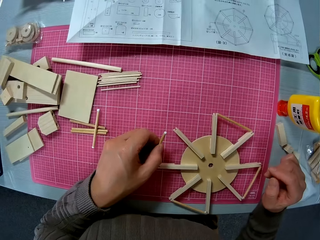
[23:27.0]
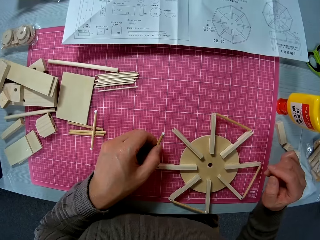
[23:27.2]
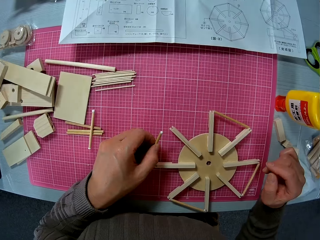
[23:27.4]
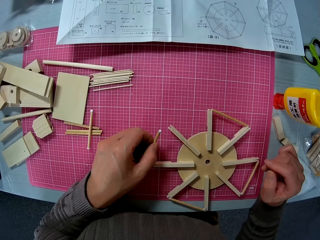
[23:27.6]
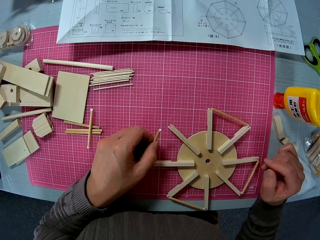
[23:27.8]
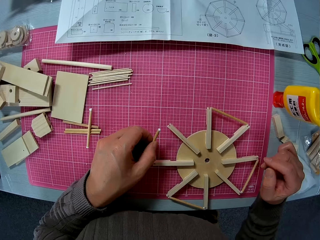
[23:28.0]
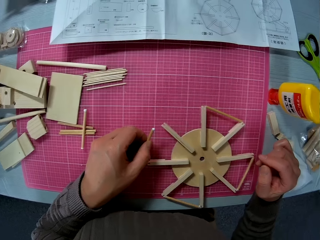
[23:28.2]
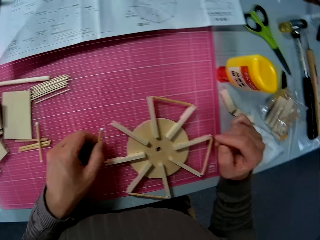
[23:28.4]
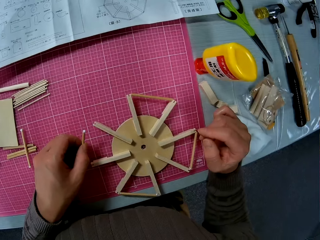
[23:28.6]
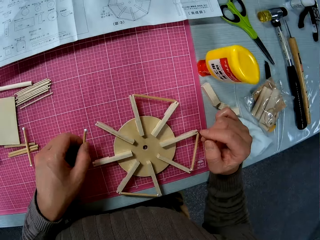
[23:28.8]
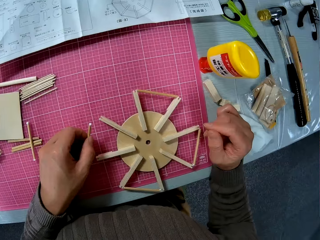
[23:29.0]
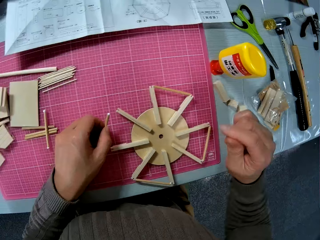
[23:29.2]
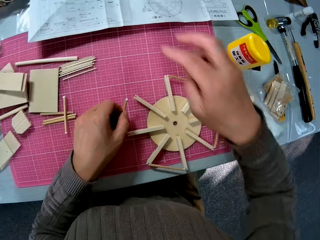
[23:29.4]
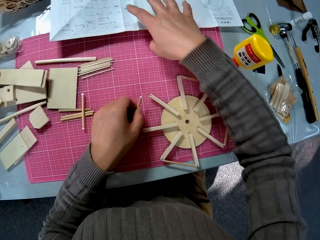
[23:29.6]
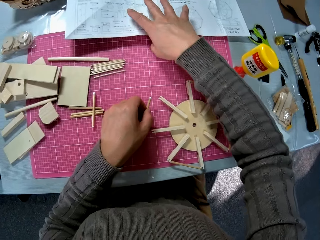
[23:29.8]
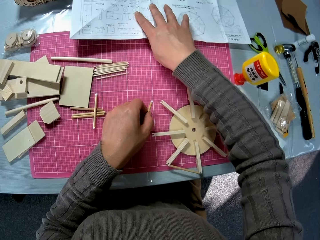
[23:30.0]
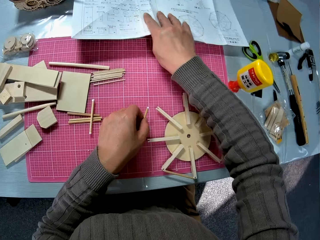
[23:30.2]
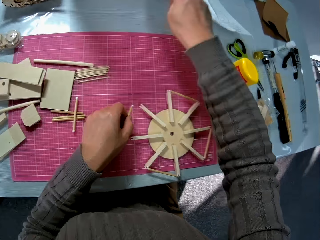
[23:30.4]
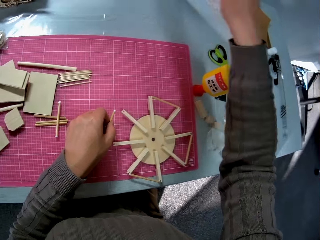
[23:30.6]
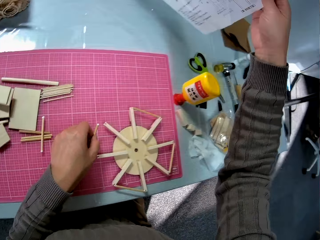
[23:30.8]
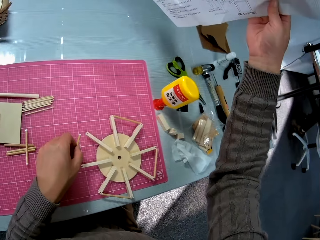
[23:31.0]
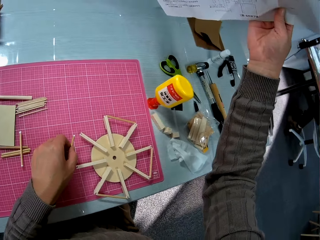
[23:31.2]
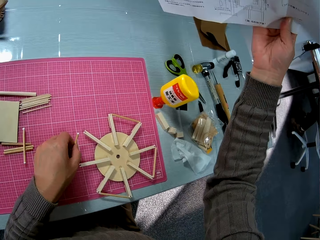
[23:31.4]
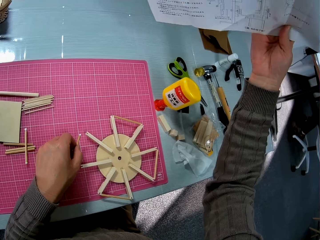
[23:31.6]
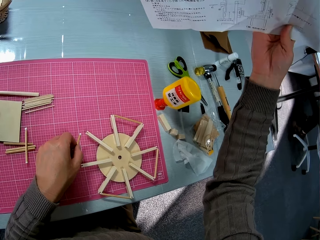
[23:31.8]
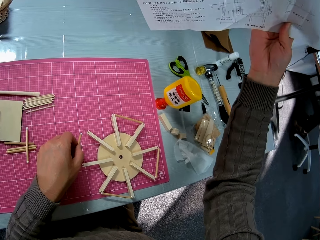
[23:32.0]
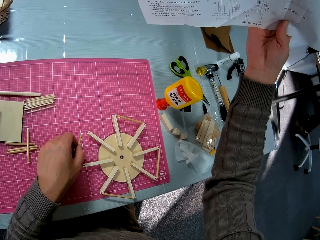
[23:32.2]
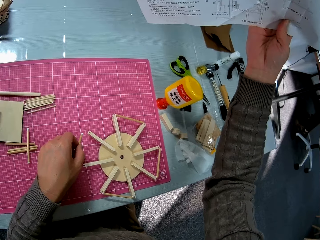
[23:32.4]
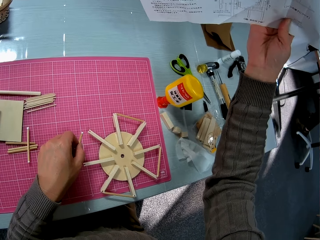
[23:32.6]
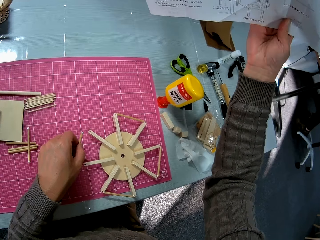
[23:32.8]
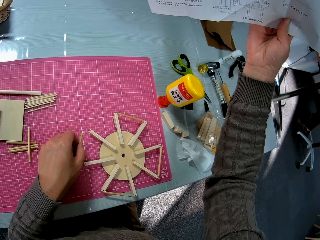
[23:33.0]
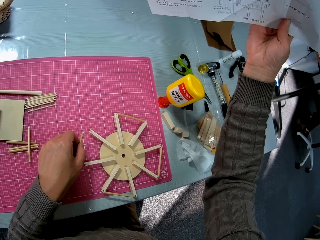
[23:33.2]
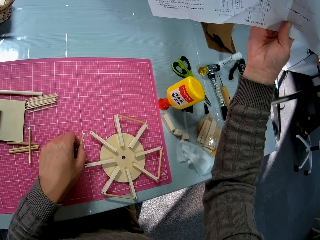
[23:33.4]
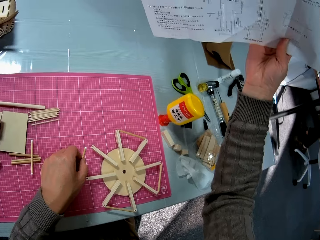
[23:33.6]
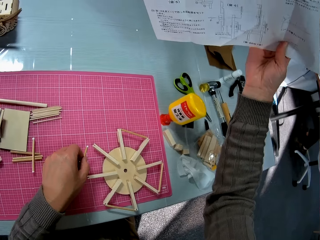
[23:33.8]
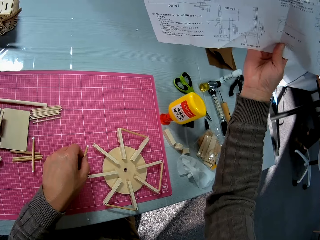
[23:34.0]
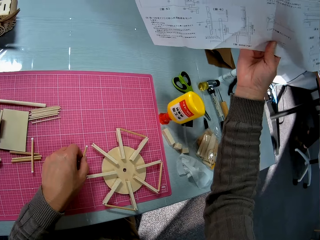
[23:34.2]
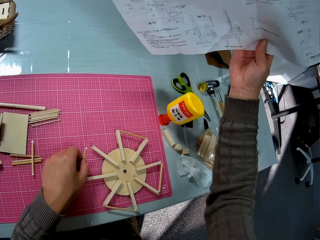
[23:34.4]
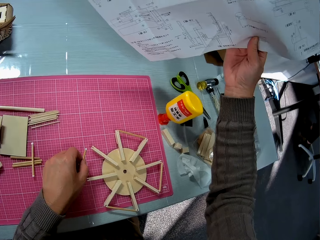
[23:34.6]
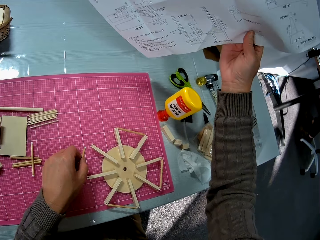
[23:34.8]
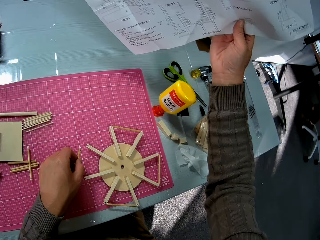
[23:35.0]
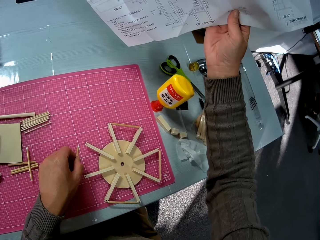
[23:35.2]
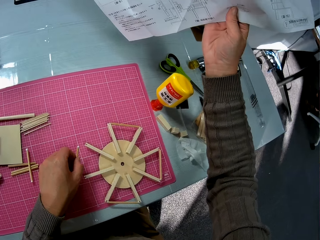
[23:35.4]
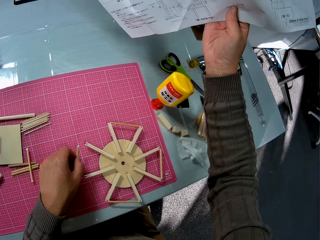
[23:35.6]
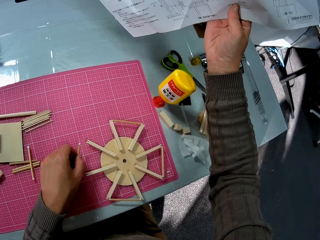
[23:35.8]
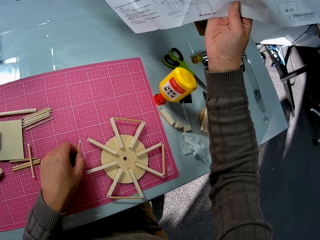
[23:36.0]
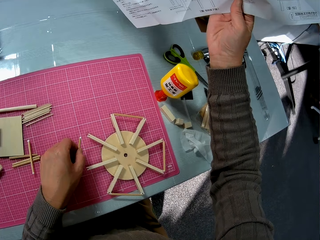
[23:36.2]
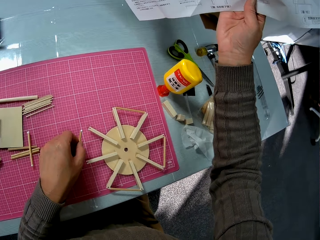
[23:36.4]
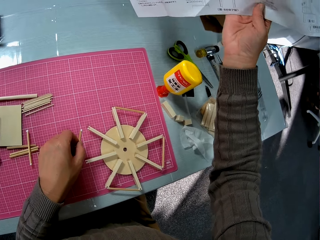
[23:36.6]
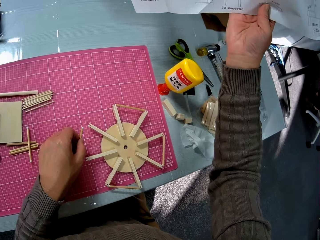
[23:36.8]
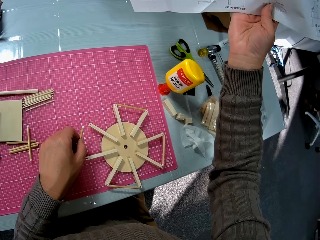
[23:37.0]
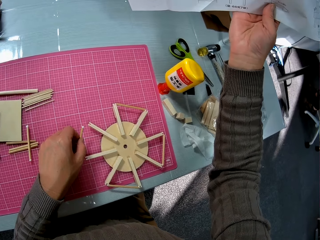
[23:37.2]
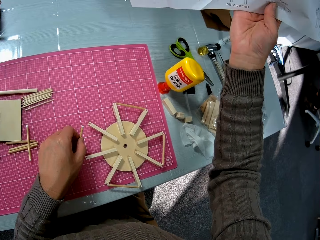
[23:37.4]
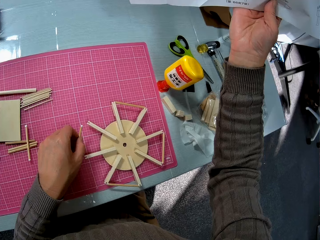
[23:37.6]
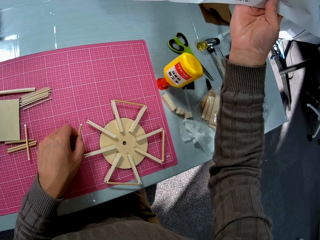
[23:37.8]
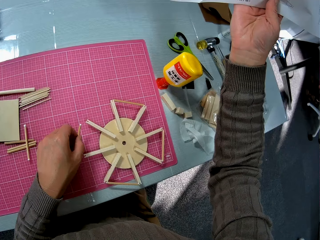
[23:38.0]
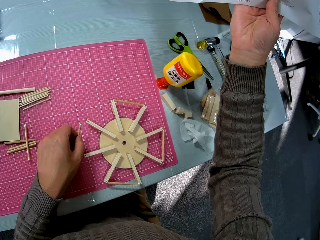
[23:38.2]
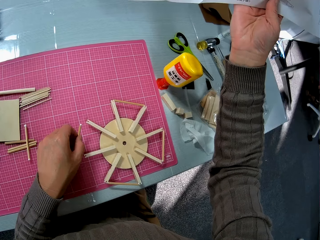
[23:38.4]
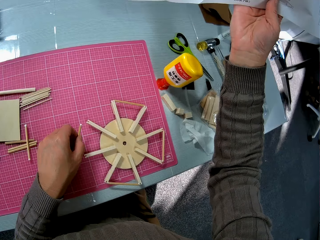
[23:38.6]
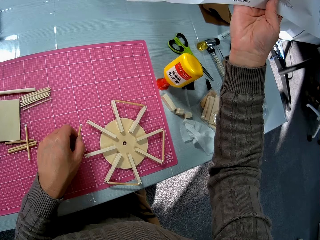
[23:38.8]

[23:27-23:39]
The camera wearer picks up a sheet of paper from the table. They read the sheet of paper.

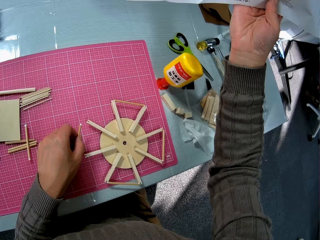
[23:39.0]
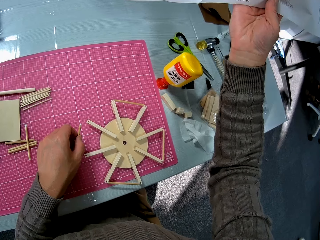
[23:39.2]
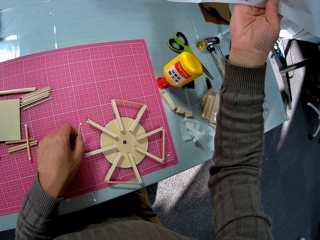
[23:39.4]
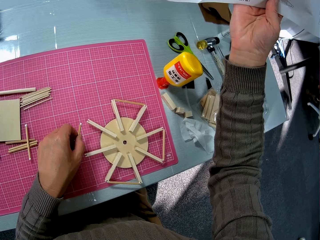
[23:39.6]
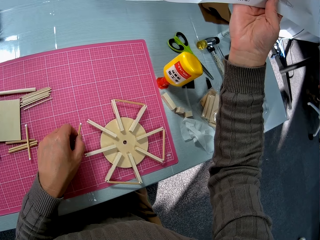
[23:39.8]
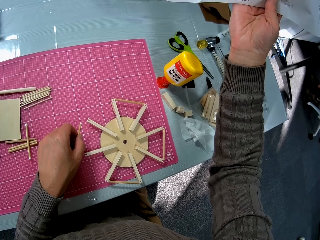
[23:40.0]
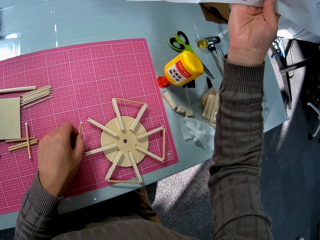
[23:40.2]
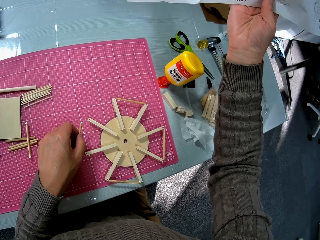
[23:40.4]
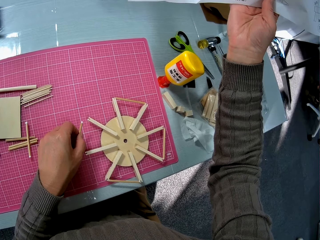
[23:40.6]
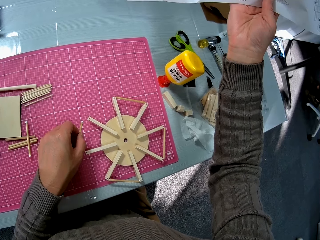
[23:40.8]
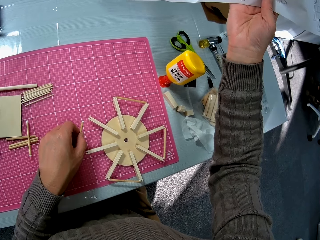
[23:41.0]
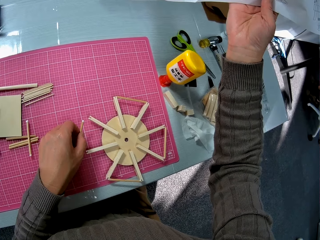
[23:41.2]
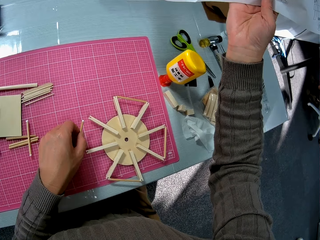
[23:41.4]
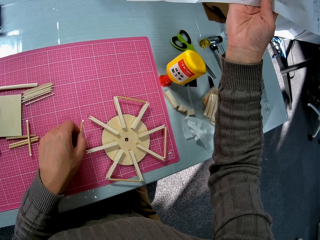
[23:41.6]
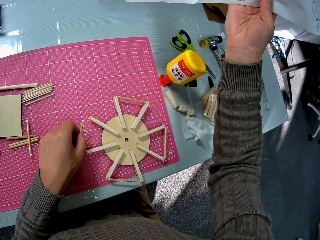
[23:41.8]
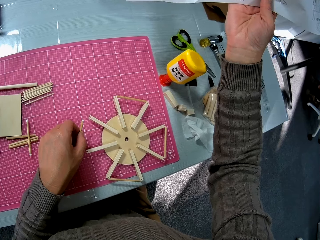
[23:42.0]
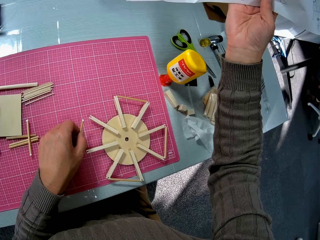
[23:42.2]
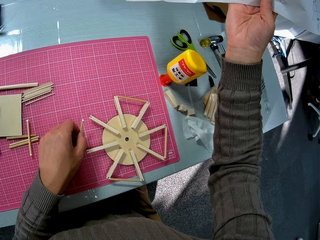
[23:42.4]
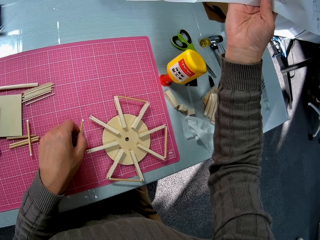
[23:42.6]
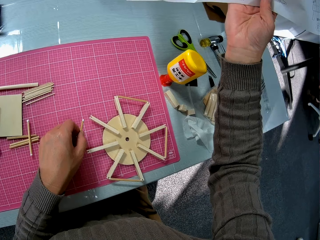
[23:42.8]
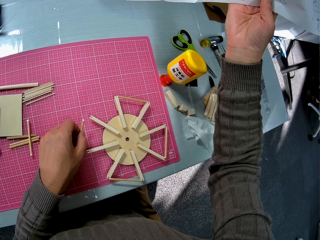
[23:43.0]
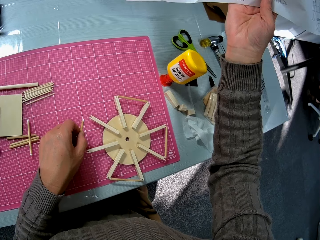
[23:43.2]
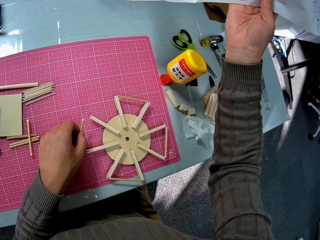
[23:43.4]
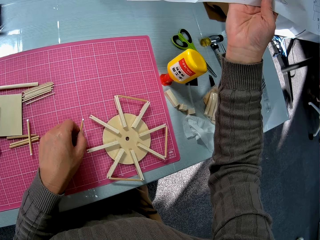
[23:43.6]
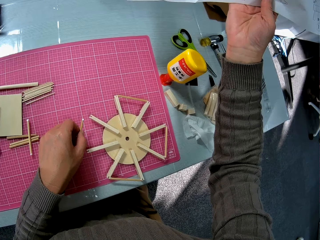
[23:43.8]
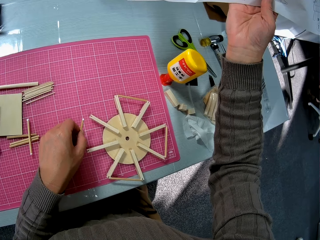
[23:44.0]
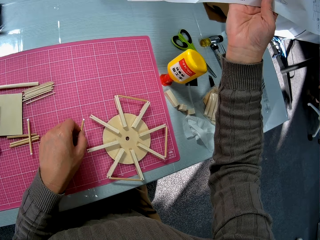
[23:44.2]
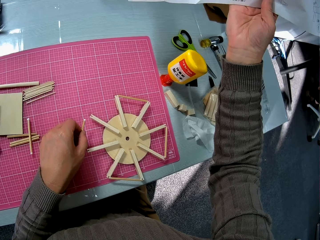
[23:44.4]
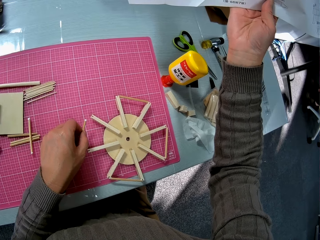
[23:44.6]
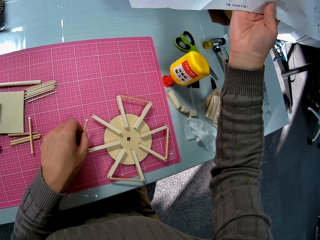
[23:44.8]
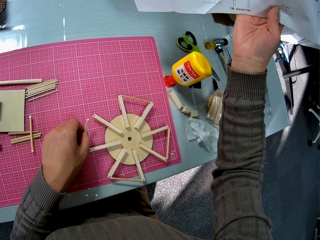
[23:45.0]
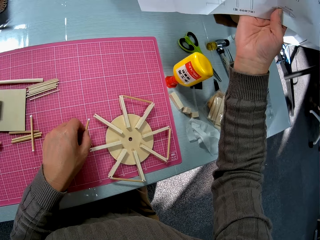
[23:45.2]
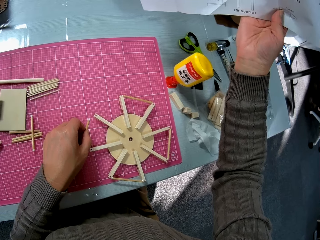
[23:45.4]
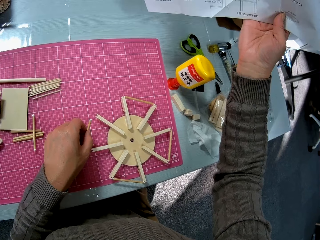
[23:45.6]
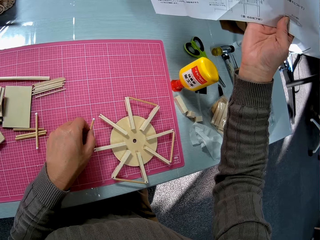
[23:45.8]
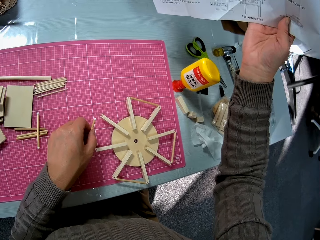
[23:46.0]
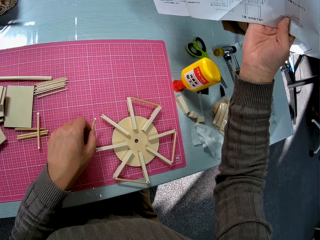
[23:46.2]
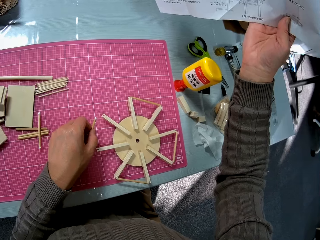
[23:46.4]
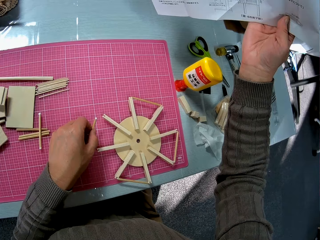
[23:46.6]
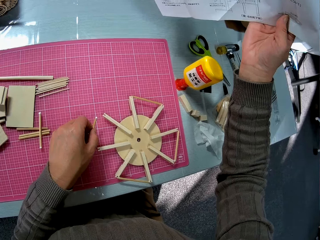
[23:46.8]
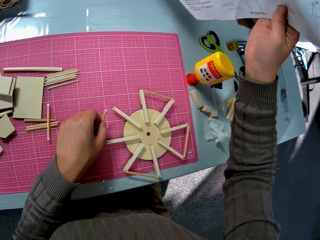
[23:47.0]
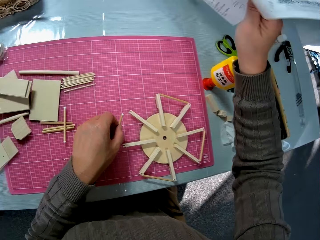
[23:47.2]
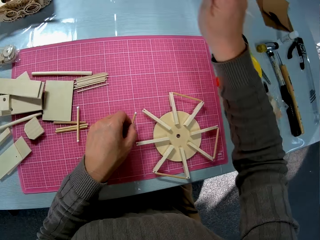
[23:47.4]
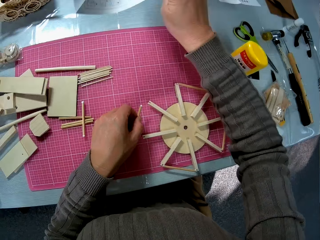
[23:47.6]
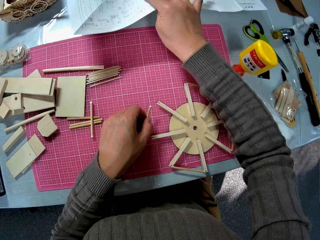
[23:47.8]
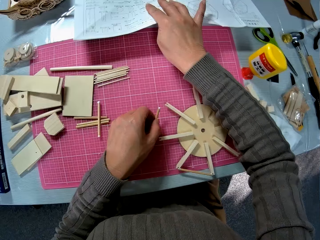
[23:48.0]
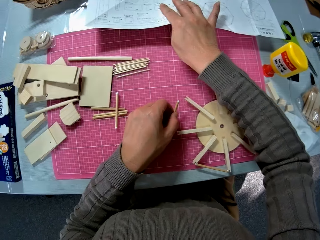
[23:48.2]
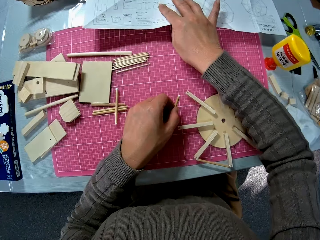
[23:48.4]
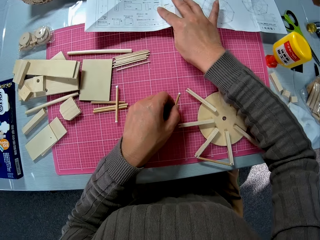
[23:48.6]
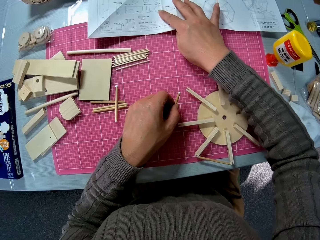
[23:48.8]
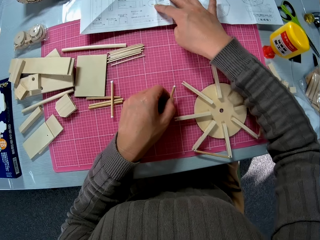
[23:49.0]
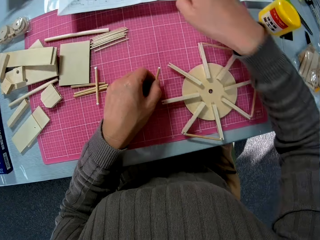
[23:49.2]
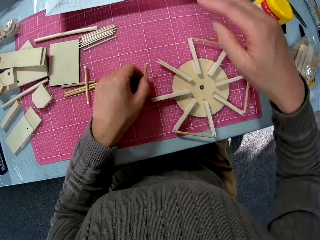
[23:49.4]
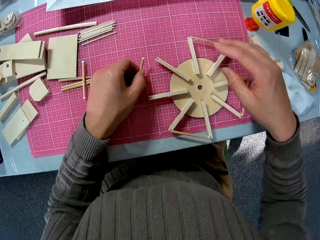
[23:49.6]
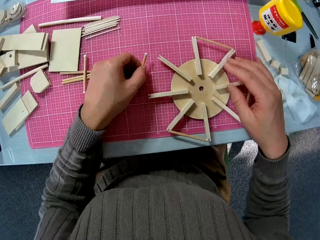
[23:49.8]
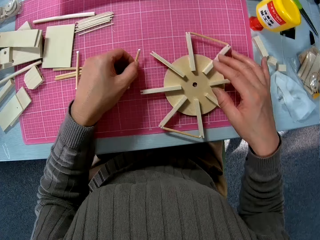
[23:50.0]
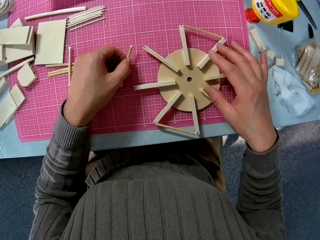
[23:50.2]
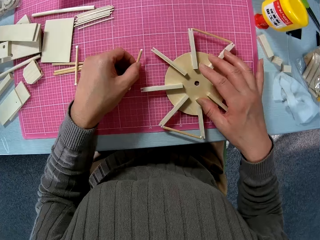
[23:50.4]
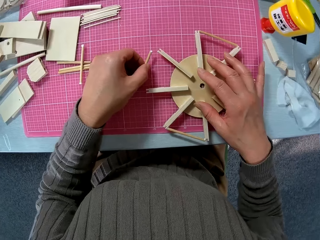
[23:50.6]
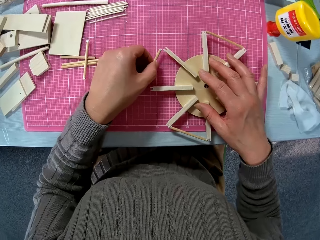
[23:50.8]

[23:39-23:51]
The camera wearer drops the sheet of paper on the table.
